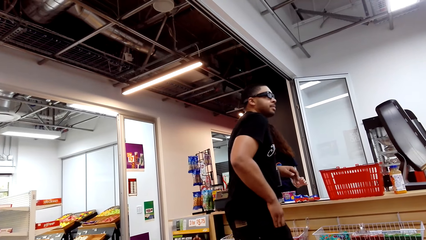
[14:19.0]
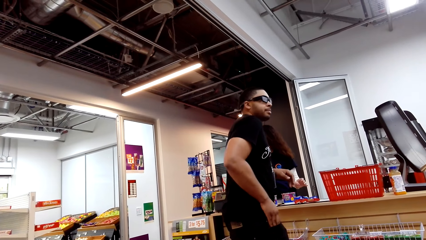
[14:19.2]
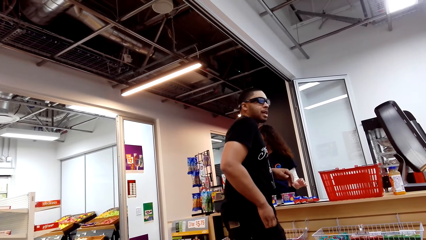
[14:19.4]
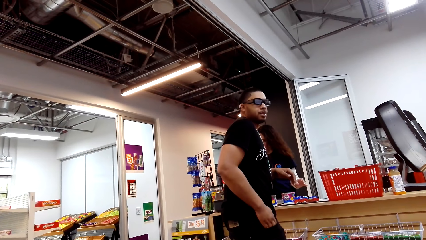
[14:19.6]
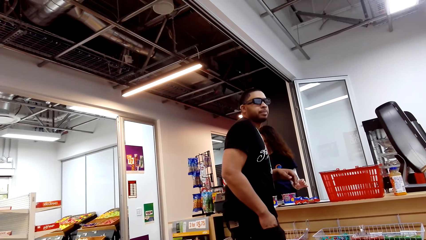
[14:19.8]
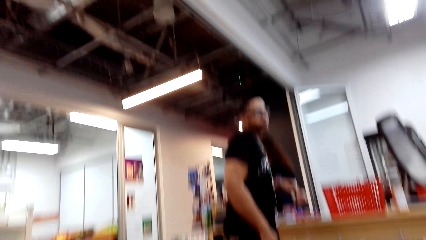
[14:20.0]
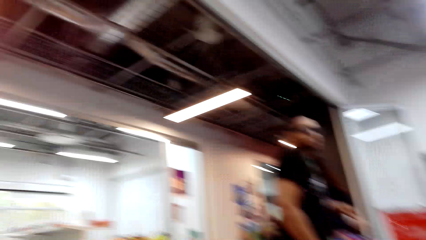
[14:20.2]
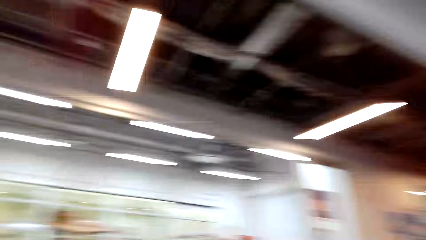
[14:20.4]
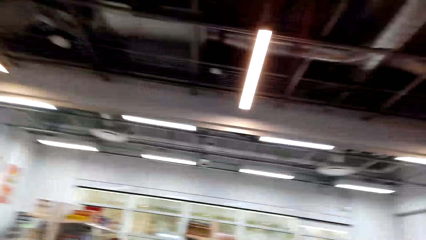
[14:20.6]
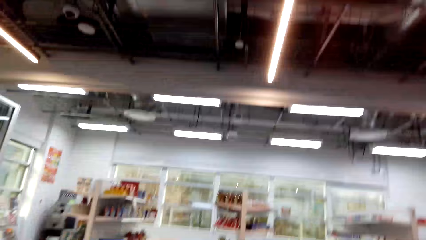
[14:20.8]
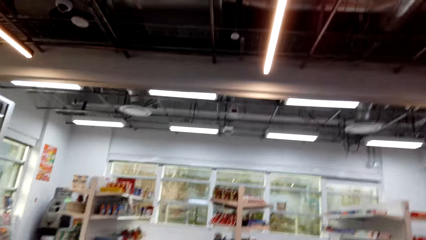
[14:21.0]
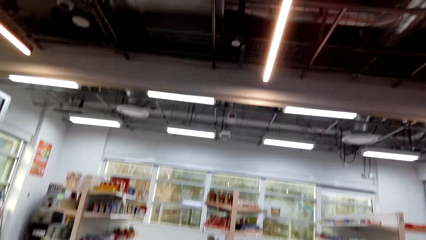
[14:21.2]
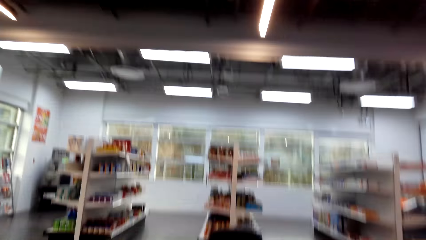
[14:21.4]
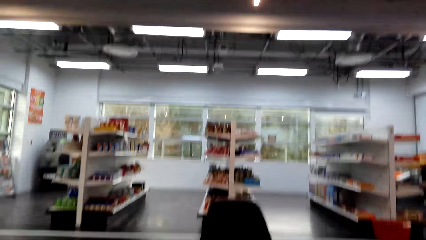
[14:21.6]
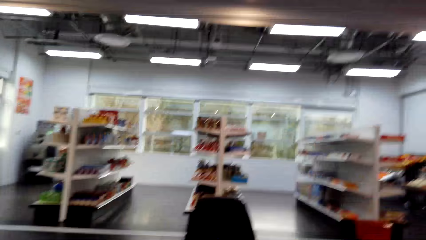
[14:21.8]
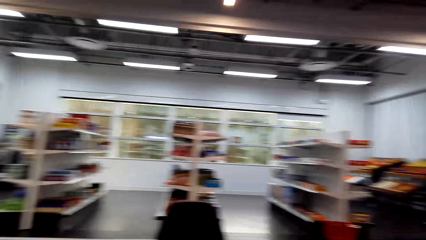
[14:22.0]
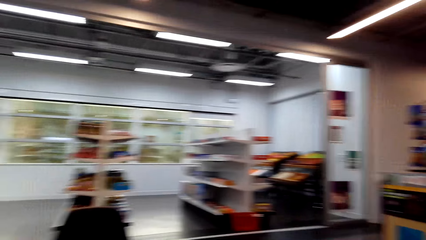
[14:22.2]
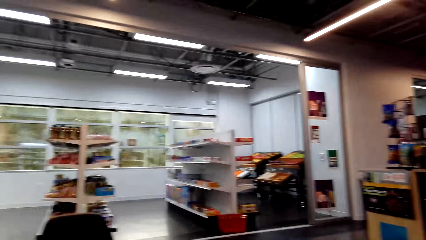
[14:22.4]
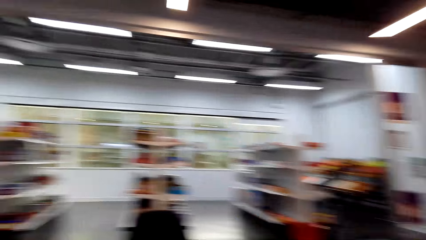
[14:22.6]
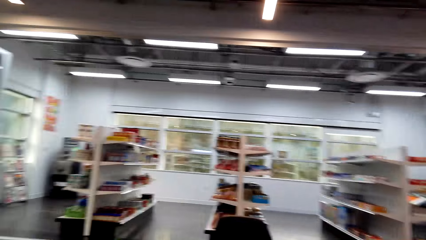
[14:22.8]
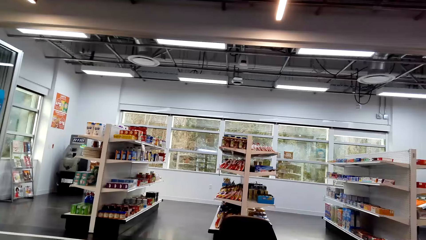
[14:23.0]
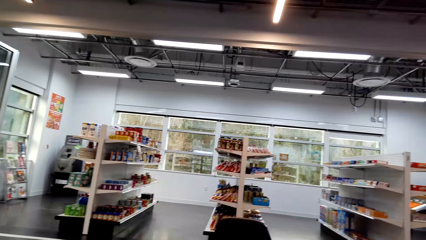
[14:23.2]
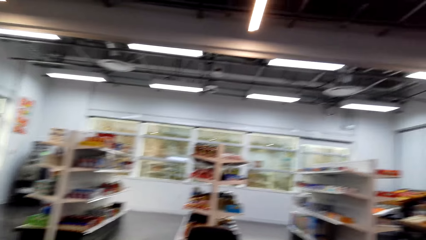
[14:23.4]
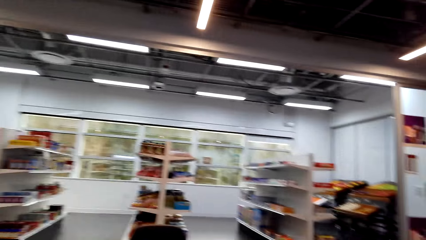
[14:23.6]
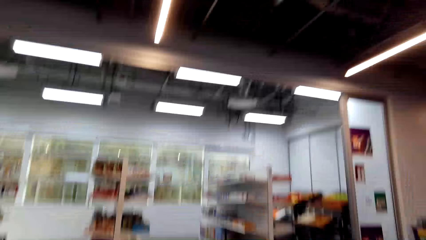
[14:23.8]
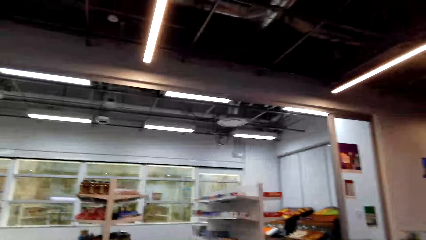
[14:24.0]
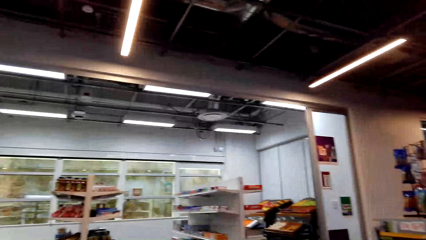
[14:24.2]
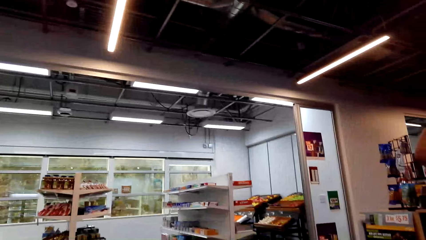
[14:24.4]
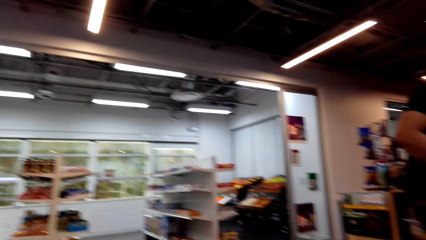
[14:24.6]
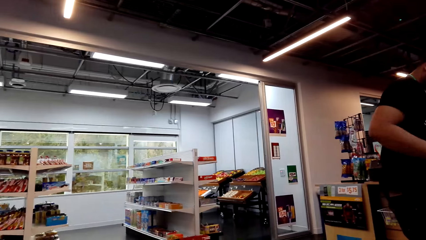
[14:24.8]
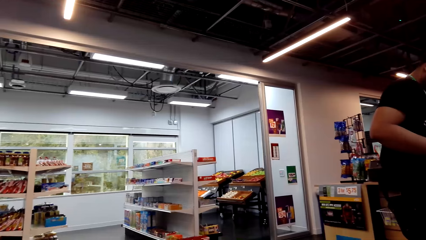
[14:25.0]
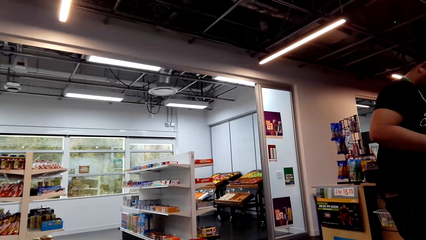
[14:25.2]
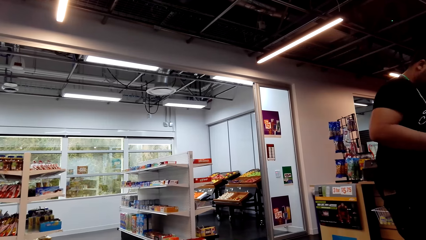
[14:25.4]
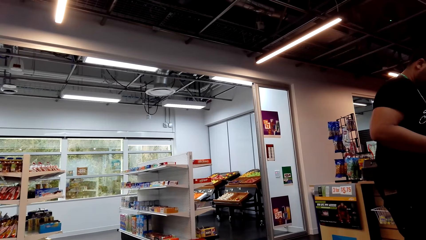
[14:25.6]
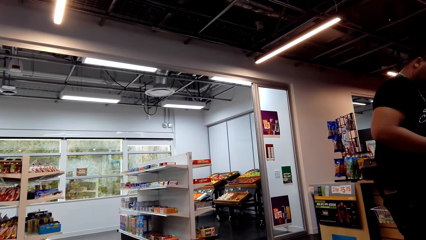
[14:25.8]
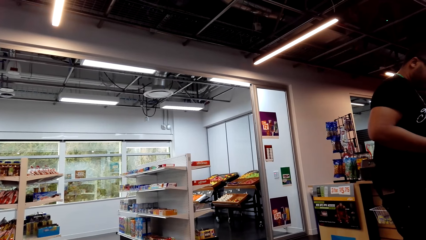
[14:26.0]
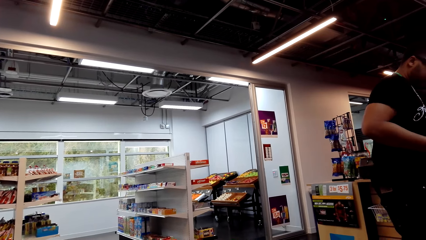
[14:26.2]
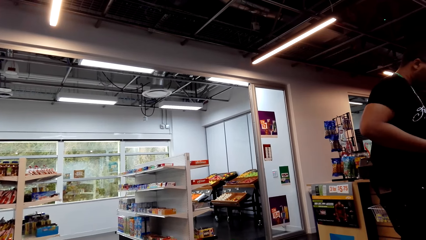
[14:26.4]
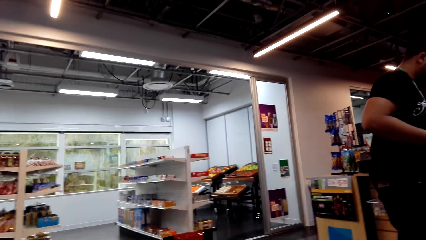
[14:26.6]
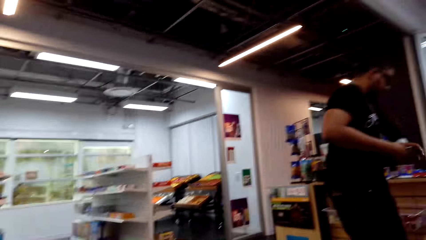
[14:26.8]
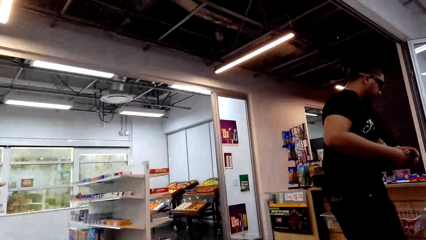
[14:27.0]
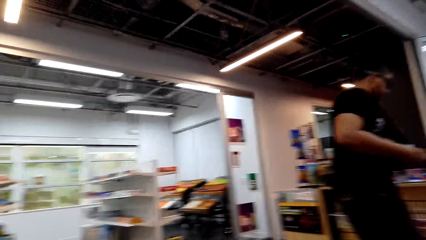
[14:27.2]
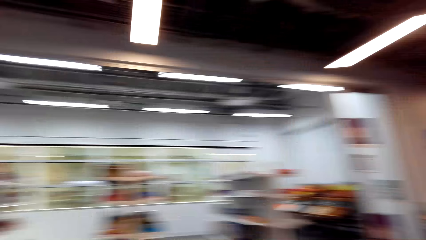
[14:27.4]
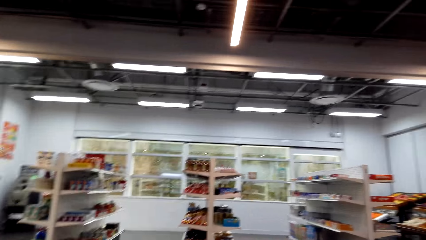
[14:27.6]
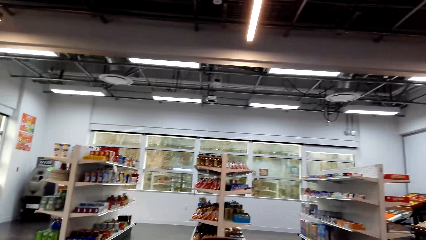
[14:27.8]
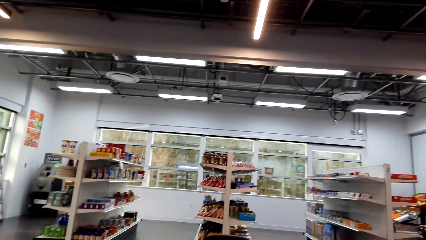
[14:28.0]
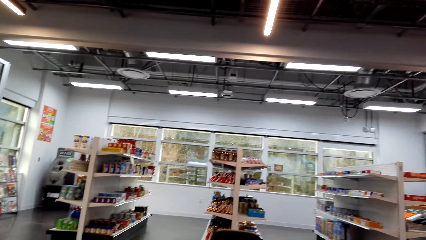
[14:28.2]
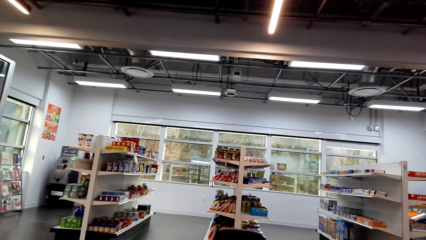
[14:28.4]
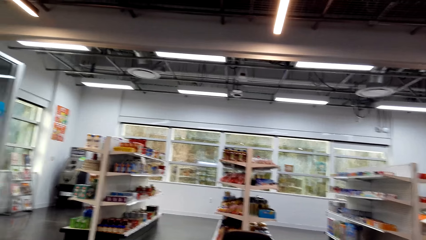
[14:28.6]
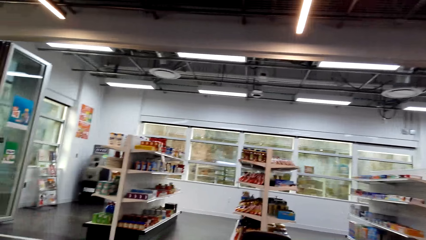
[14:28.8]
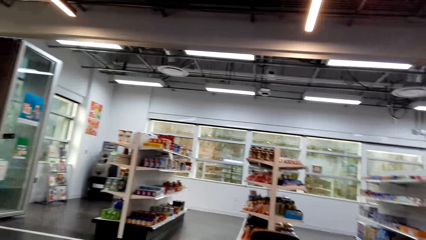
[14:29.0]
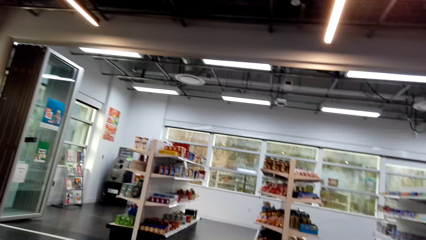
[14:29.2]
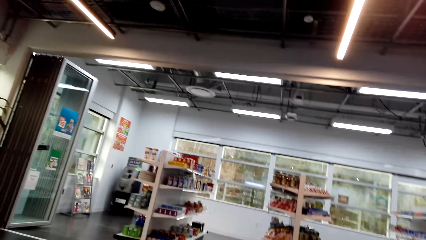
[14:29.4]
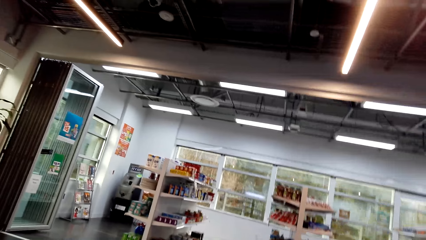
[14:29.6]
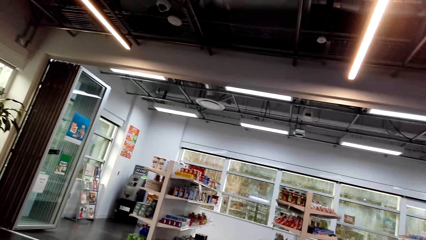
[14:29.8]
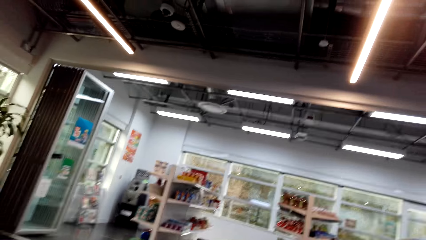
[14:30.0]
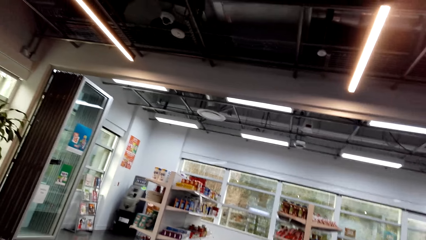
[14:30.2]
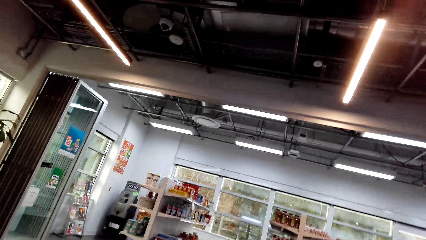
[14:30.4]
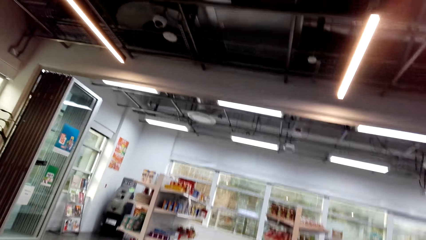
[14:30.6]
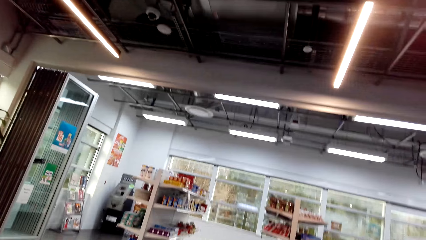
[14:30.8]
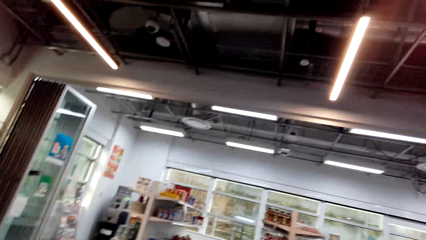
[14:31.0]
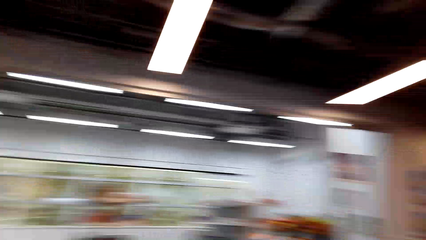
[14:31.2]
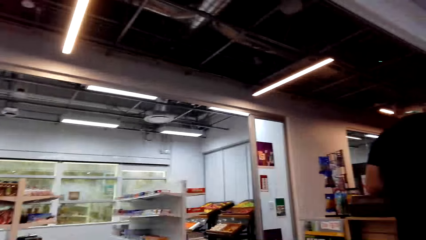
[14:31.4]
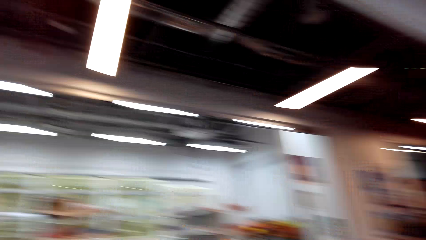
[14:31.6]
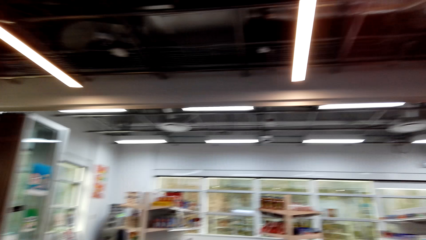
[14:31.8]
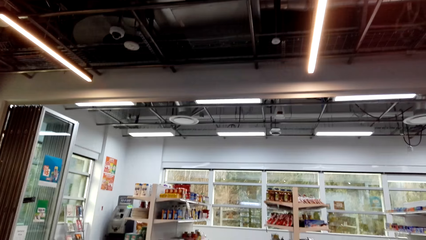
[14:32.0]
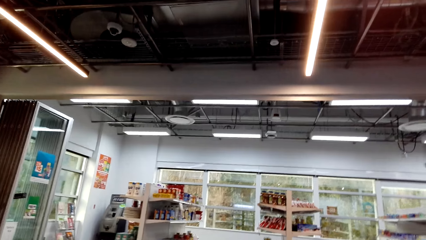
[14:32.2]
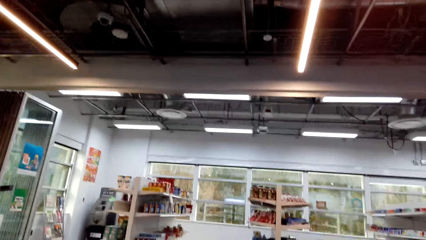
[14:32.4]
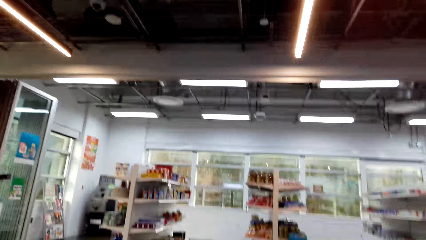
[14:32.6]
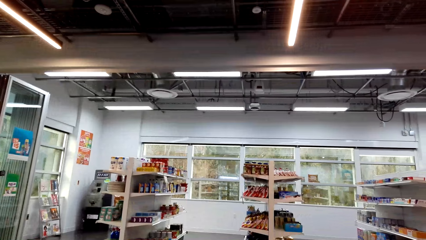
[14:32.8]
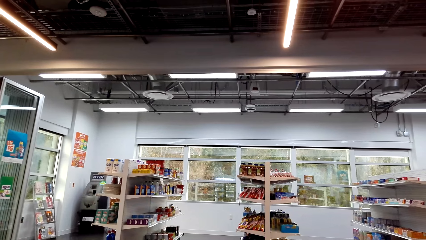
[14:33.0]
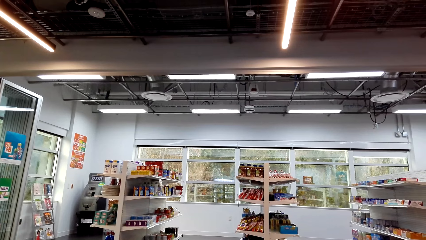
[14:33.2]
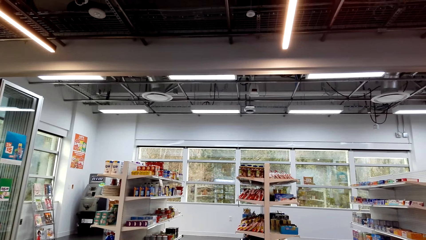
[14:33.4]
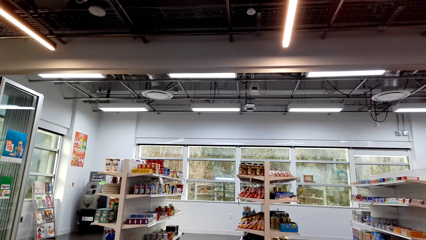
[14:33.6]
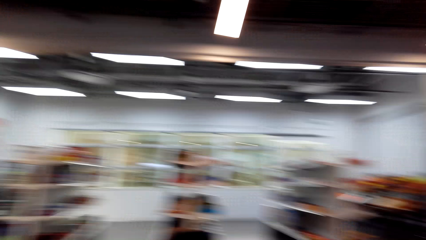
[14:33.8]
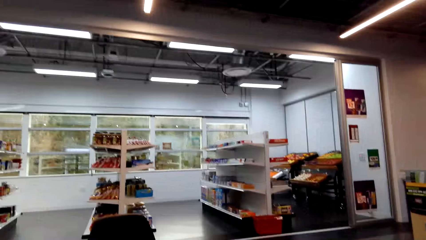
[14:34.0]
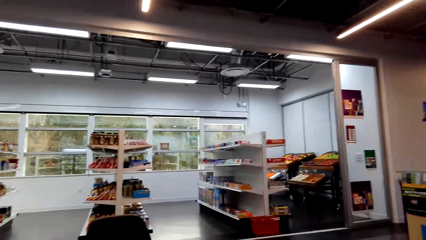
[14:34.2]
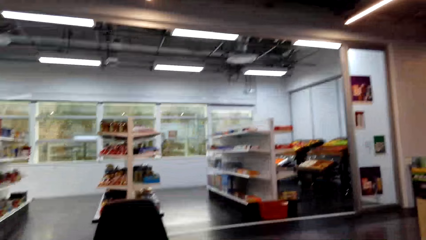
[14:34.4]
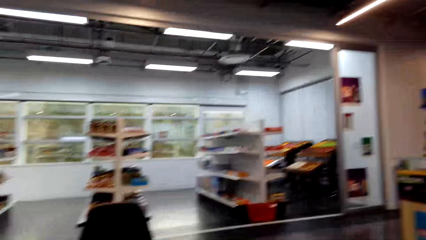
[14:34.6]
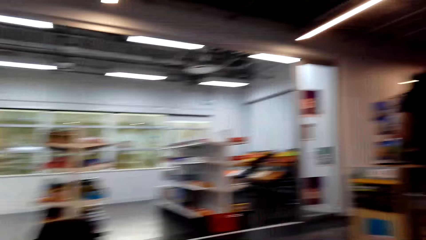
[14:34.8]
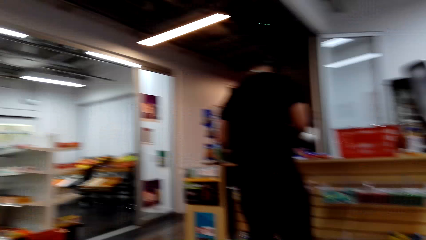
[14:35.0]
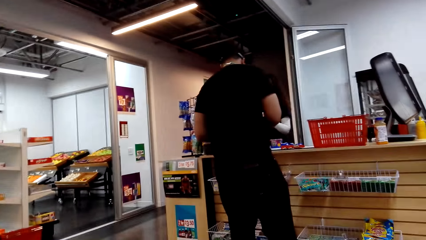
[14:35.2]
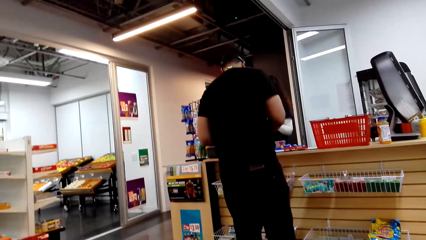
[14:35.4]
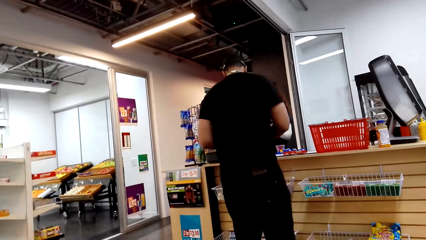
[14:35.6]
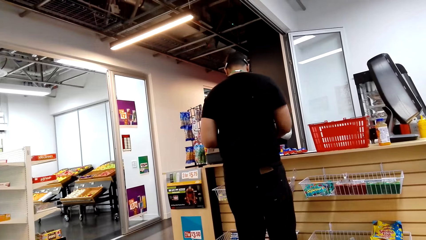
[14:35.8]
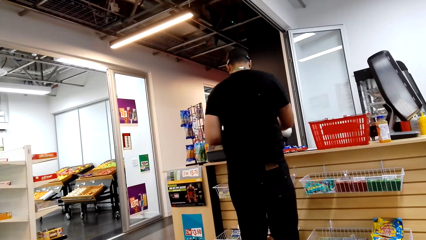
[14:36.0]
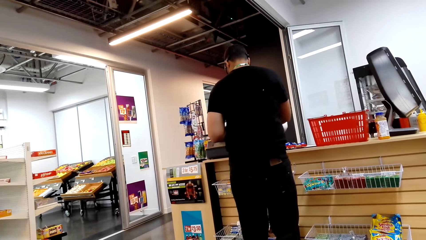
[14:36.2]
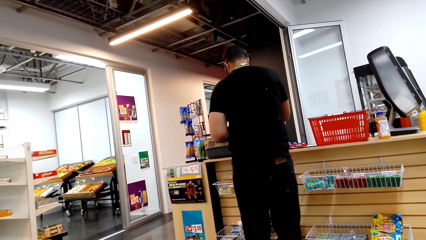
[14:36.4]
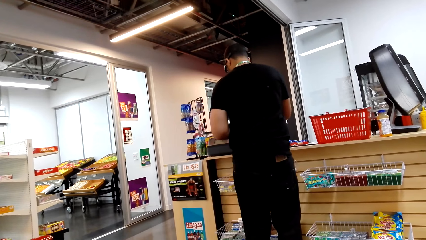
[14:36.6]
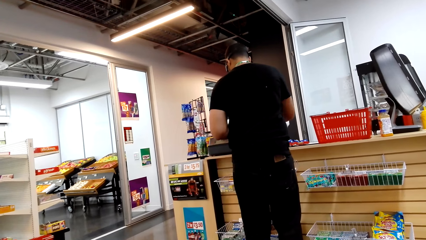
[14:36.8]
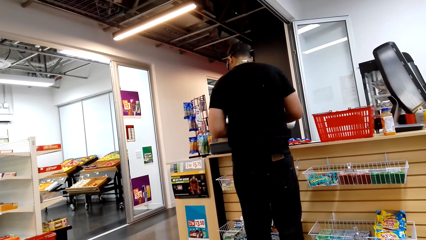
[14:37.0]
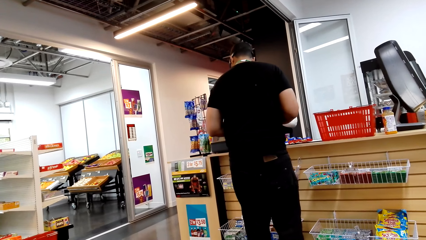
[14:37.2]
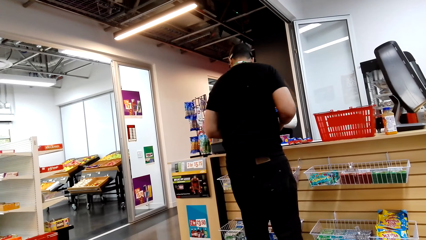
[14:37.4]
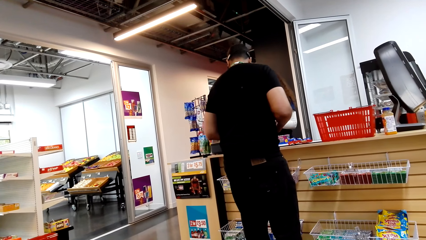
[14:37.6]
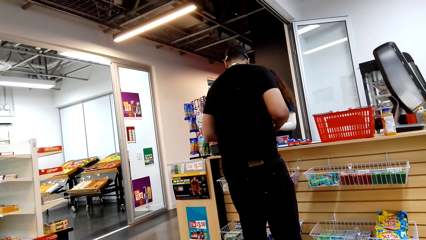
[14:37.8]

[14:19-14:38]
The camera wearer looks around the supermarket. They dialogue to a person. They look around the supermarket. They dialogue to the person.
